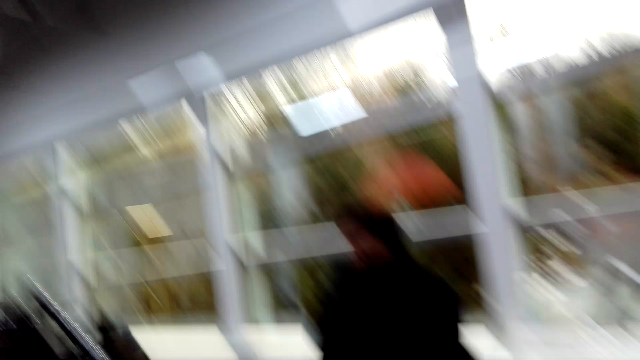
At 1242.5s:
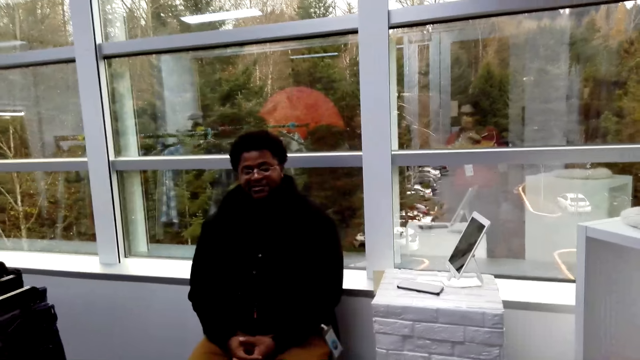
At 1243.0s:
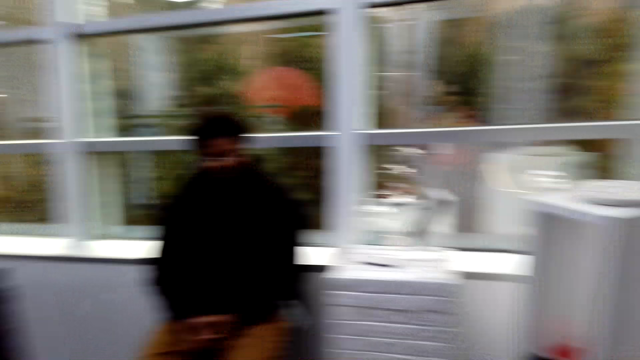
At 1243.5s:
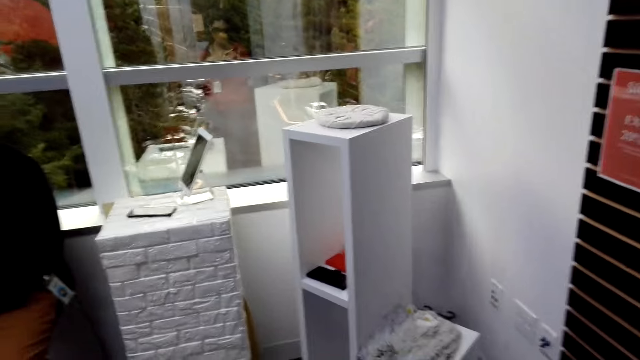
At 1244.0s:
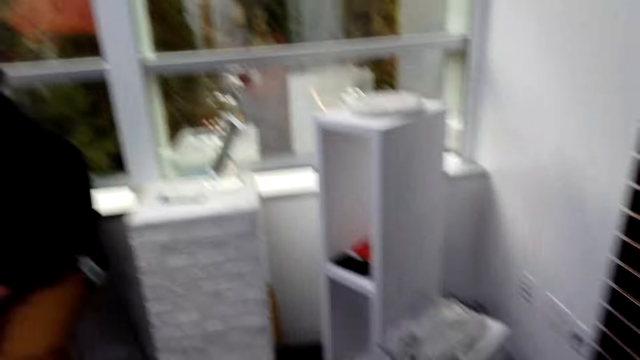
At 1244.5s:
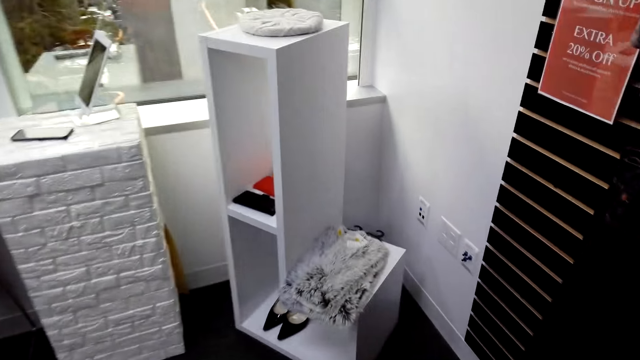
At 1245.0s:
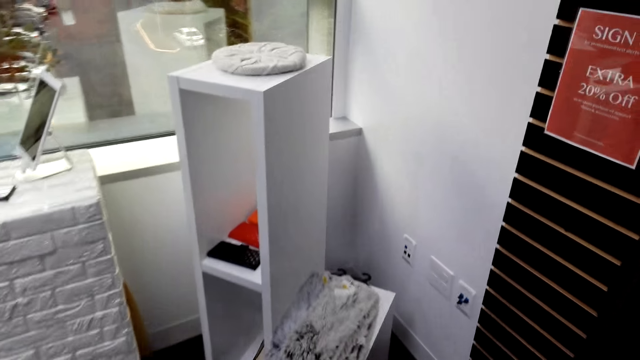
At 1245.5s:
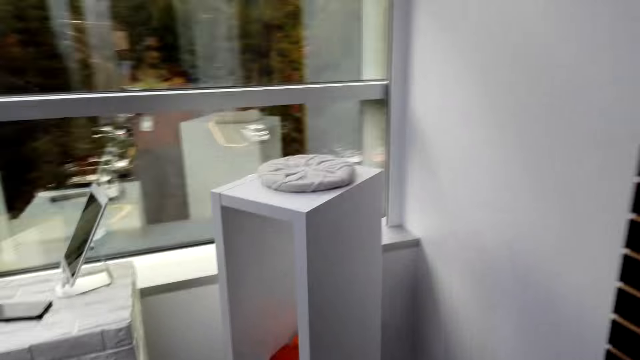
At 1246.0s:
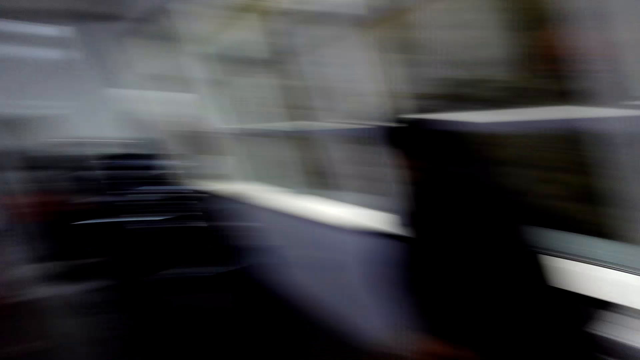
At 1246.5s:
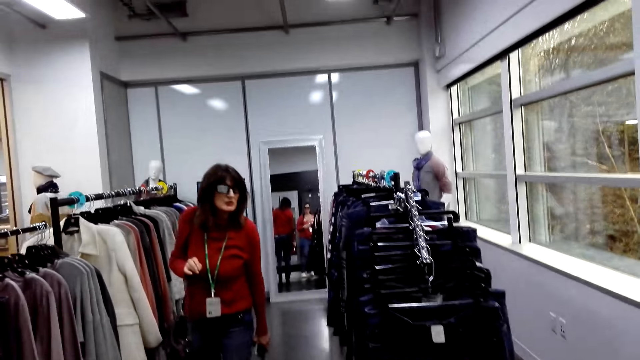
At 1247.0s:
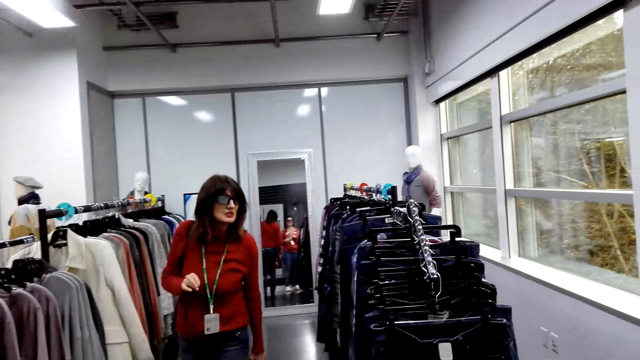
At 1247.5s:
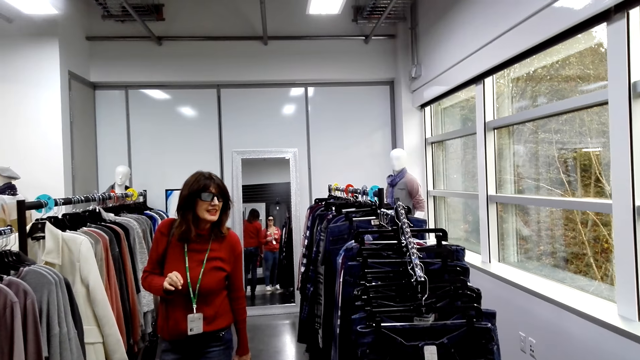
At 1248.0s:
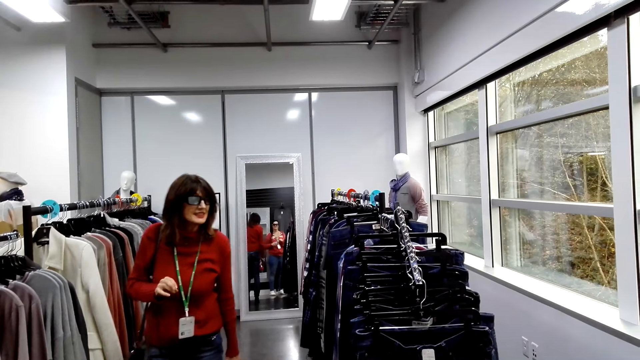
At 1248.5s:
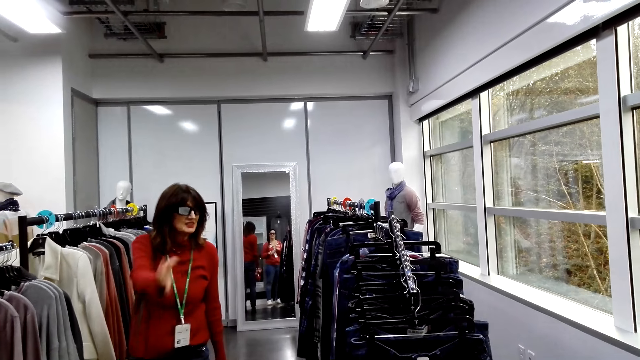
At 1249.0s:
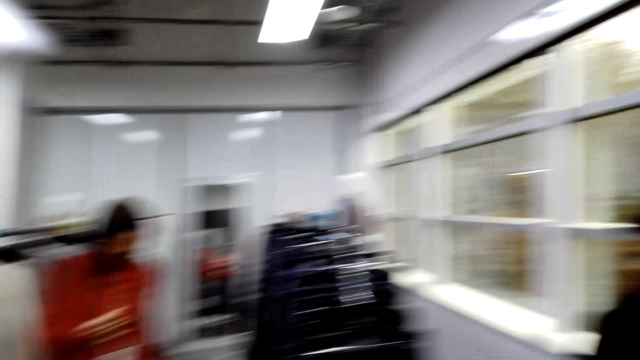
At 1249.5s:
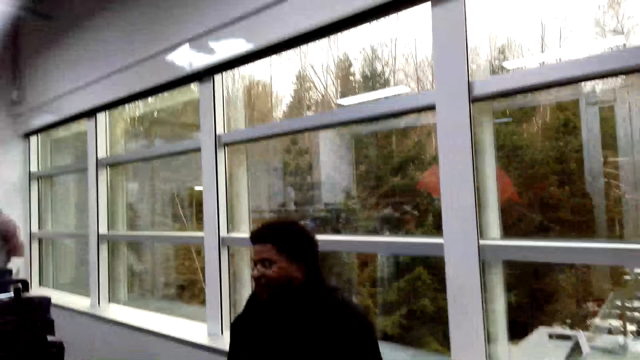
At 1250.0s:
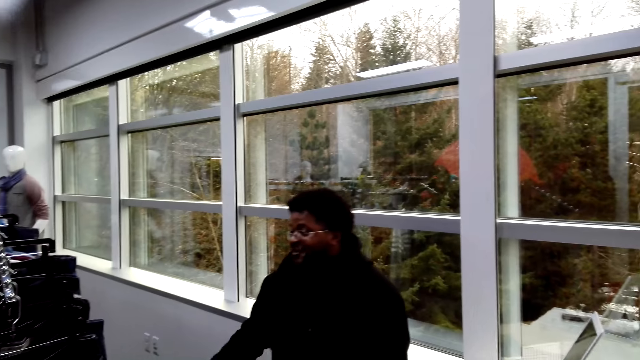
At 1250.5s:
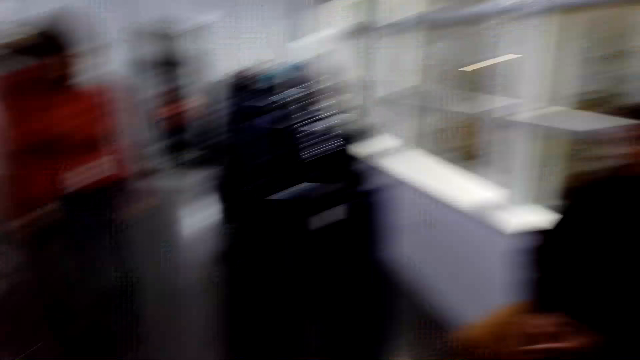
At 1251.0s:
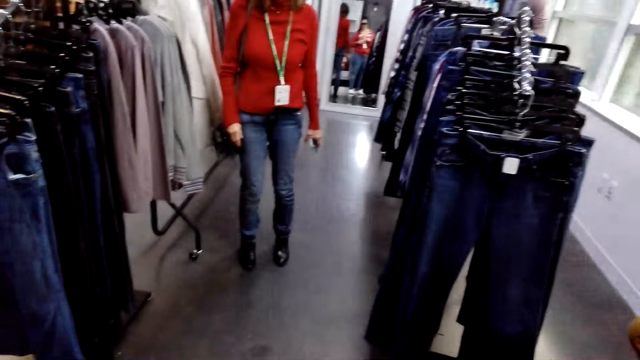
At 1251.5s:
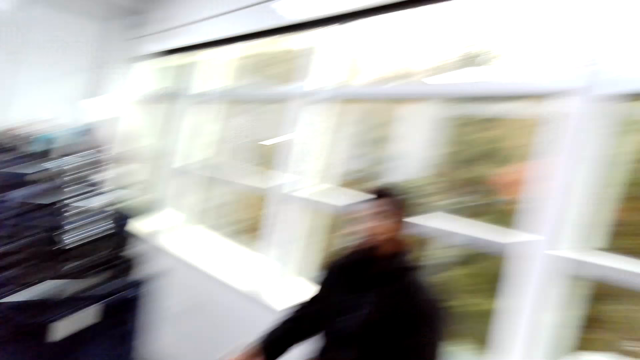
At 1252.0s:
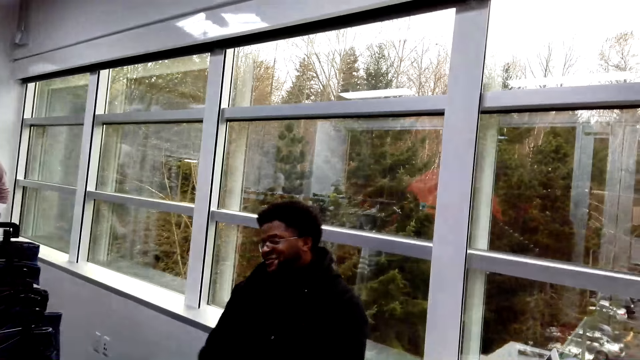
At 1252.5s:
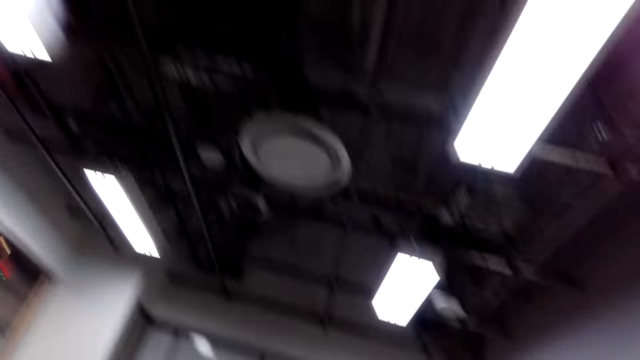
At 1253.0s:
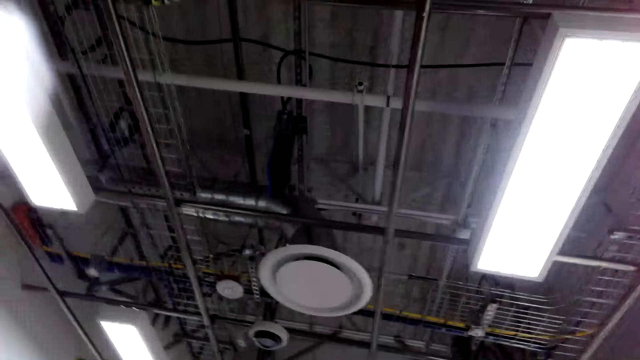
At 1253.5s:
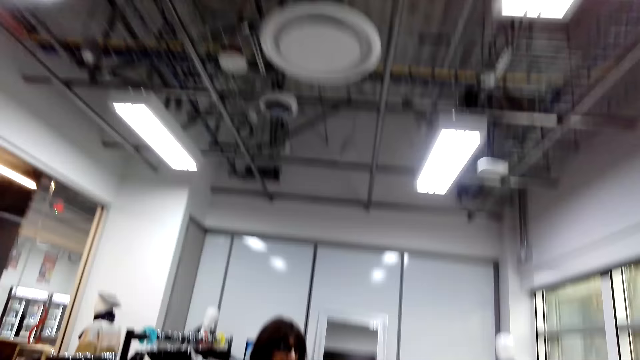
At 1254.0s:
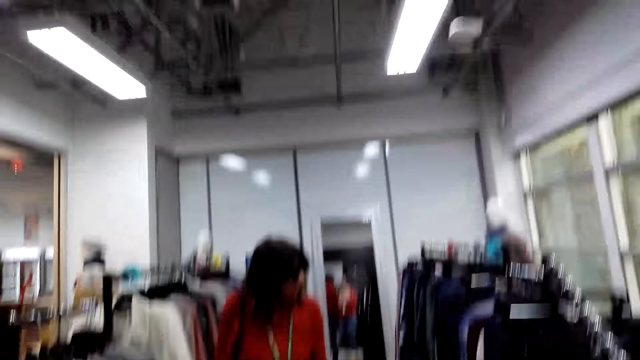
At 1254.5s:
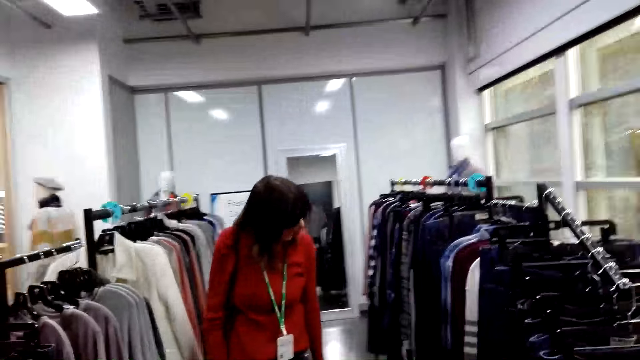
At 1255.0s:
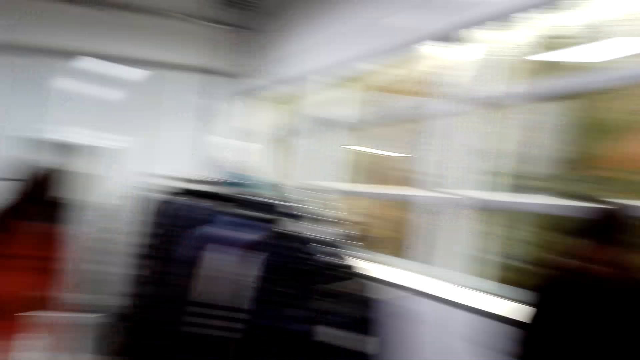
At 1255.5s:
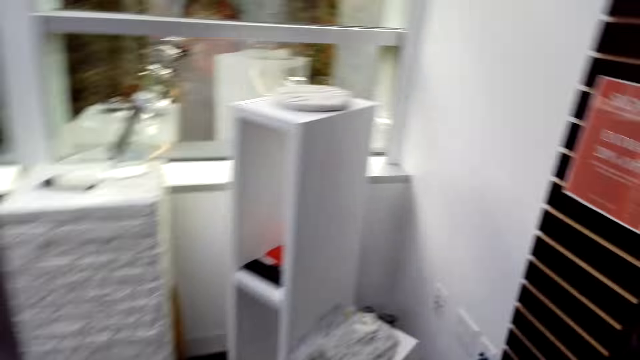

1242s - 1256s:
The camera wearer moves a hand and moves around. A man sits on the chair. The man interacts with the camera wearer. The camera wearer moves around. A lady moves around. The lady converses with the man. The man converses with the lady. The lady converses with the man. The man converses with the lady. The camera wearer looks around. The lady converses with the man. The man converses with the lady.

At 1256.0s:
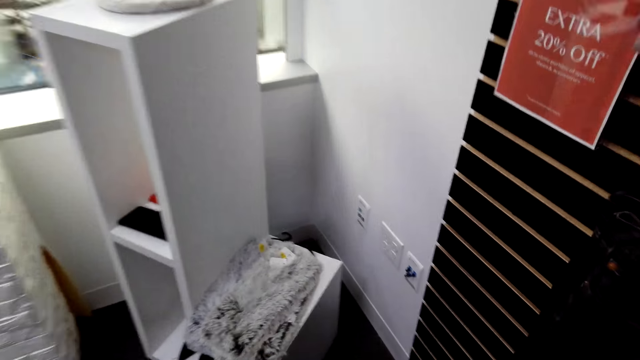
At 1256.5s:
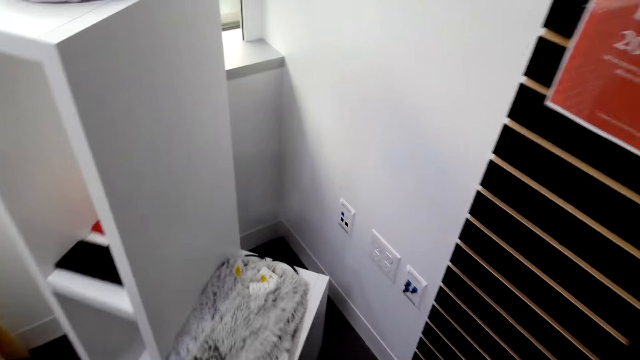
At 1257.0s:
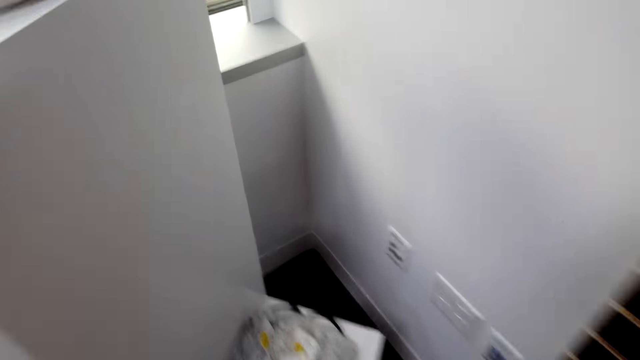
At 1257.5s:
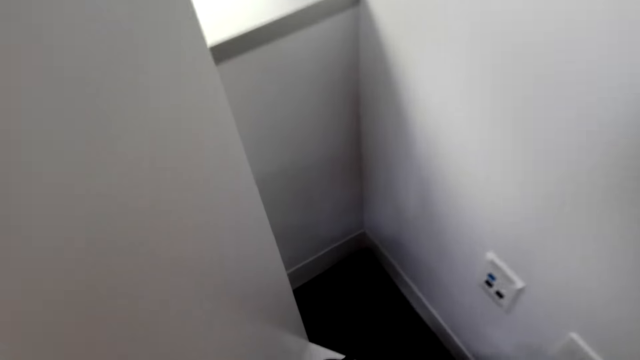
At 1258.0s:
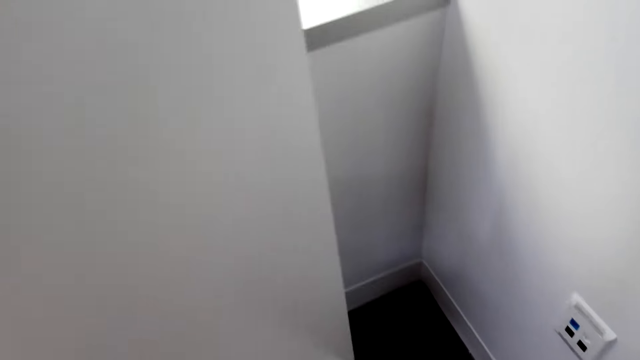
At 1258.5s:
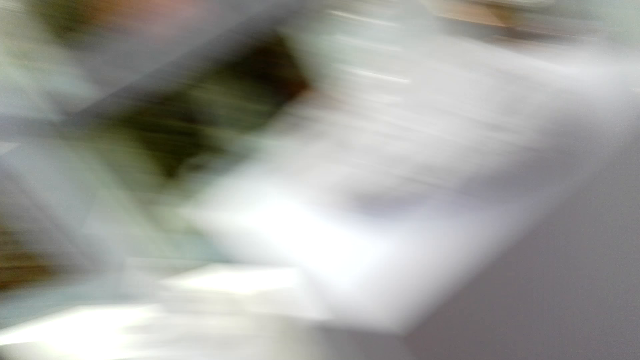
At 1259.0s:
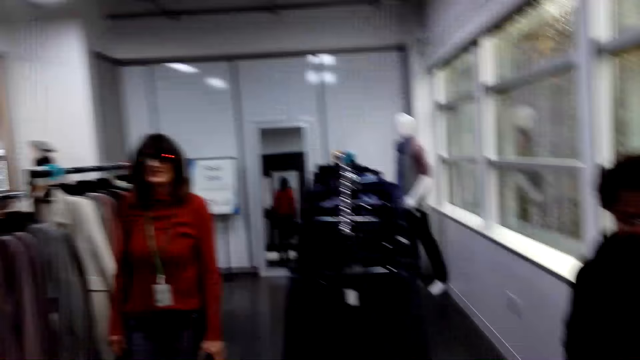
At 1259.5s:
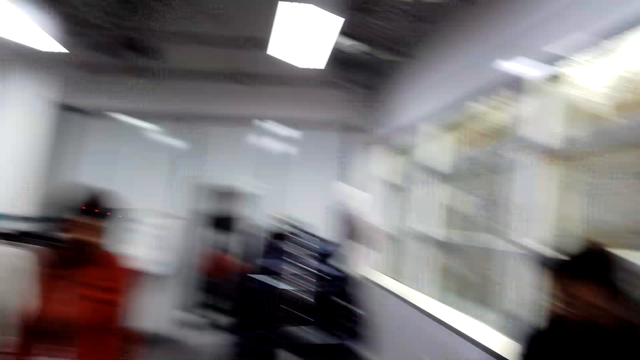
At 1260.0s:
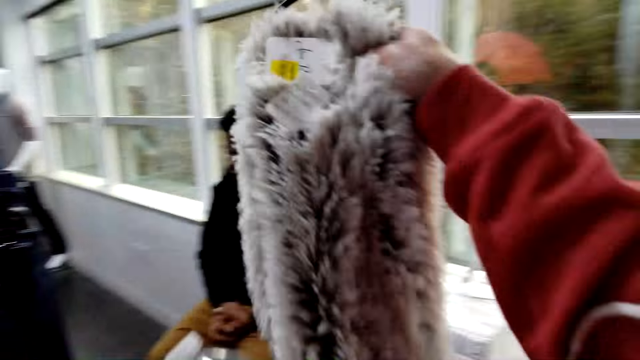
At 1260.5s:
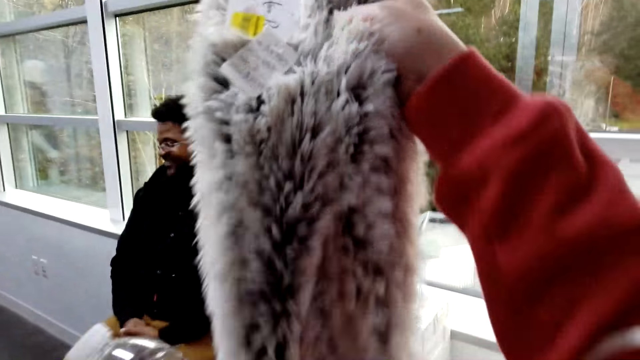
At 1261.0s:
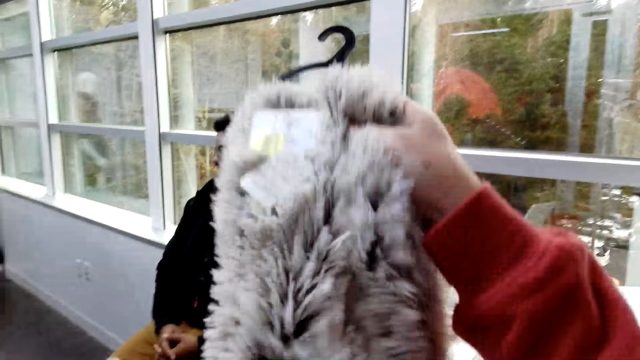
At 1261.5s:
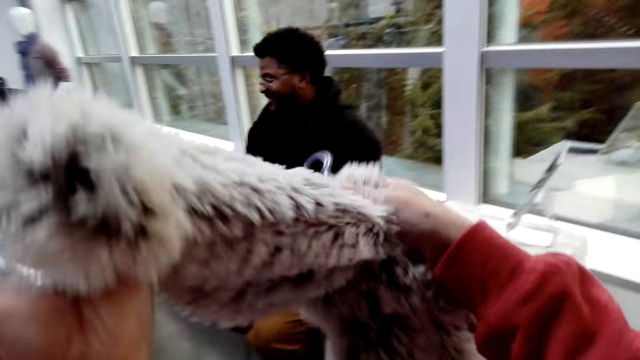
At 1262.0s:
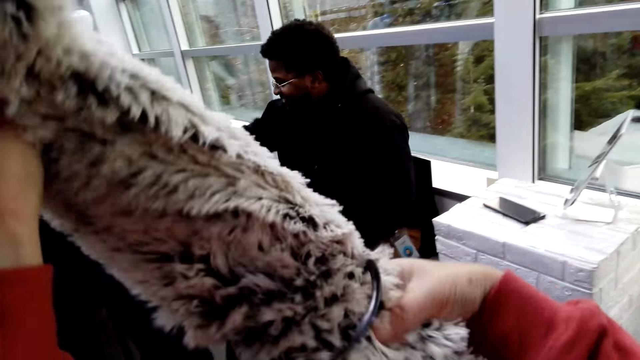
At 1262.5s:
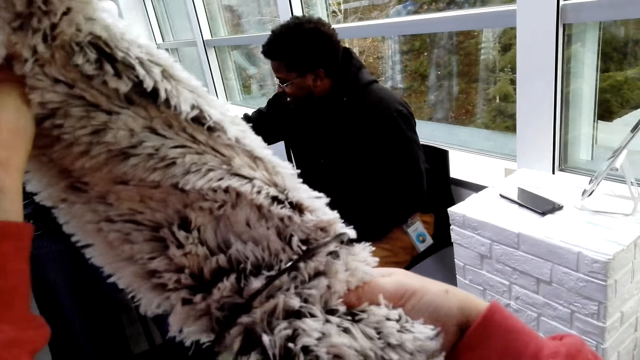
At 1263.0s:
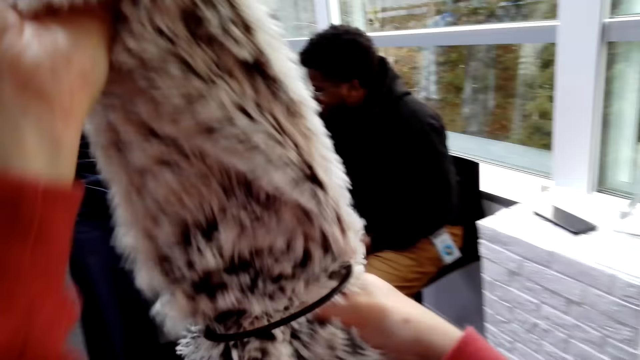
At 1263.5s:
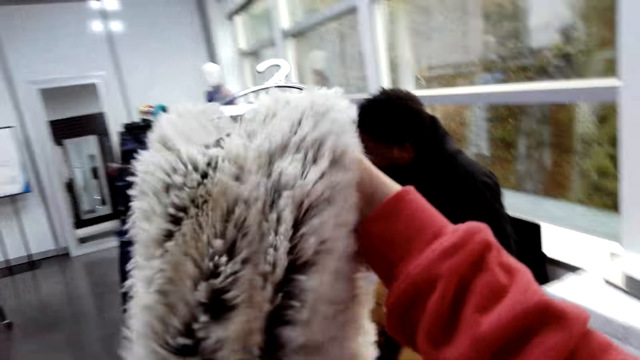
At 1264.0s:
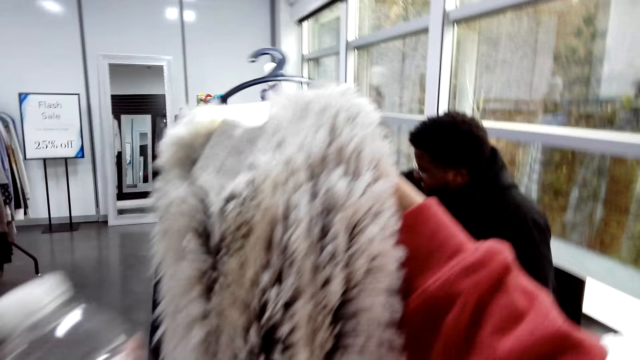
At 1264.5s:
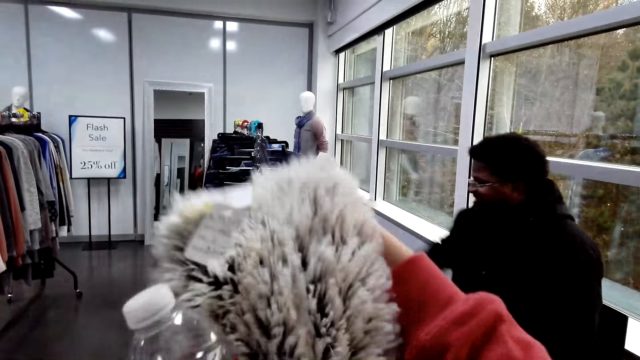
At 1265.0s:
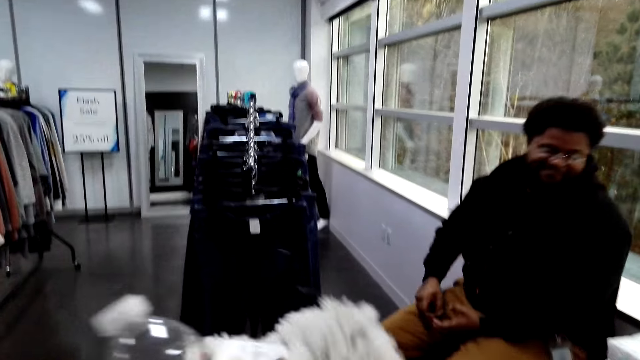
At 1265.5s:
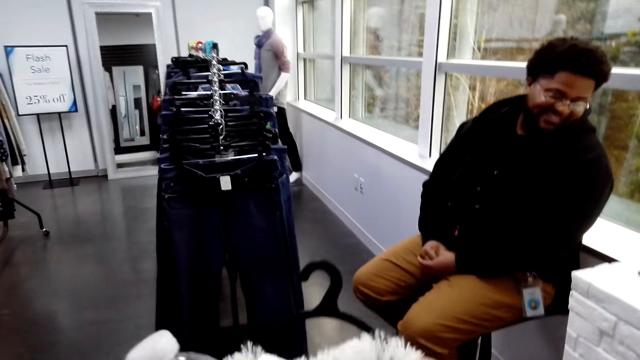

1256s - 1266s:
The camera wearer walks around the boutique and picks up a scarf. A lady stands in the boutique. A man sits on the chair. A person walks around. The camera wearer looks at the scarf. They hold a bottle with the left hand.
